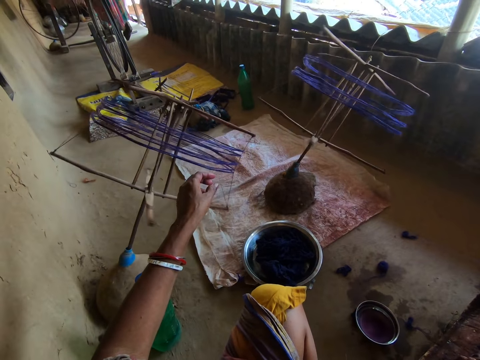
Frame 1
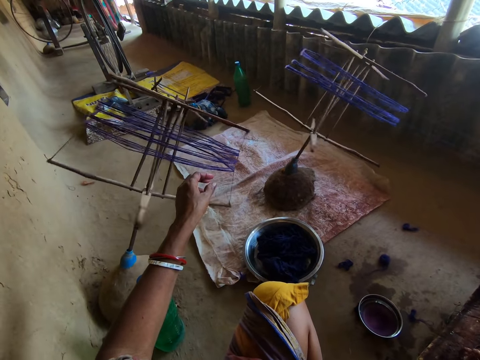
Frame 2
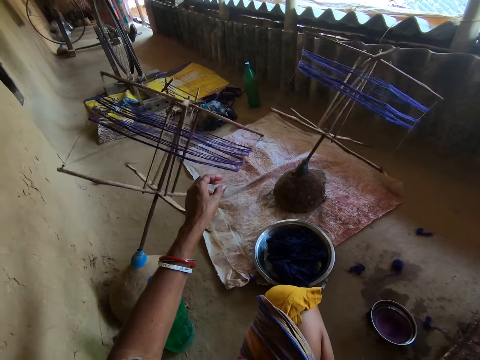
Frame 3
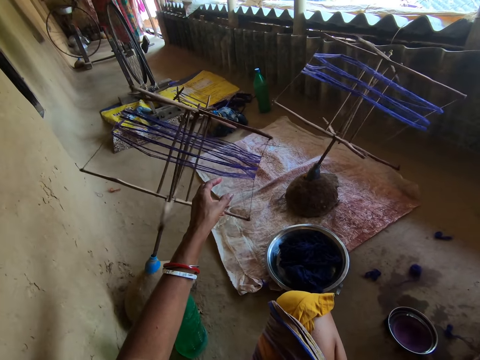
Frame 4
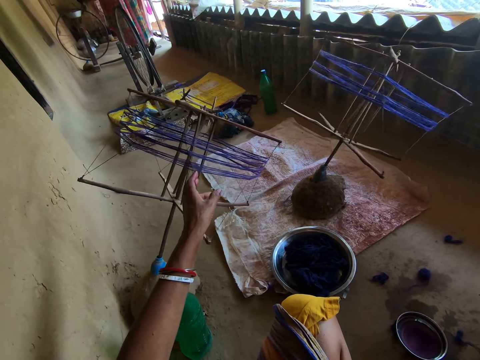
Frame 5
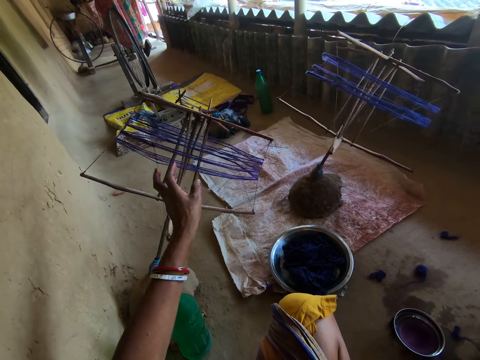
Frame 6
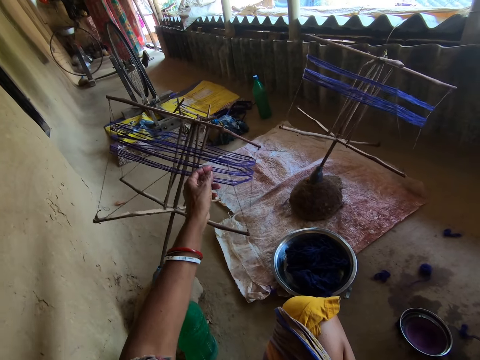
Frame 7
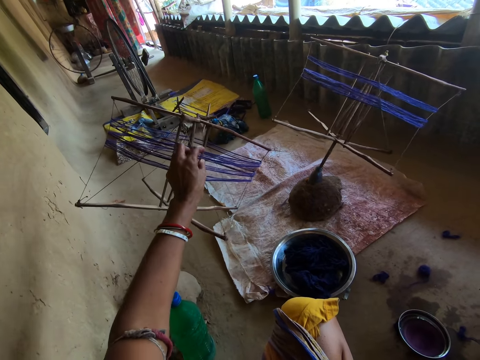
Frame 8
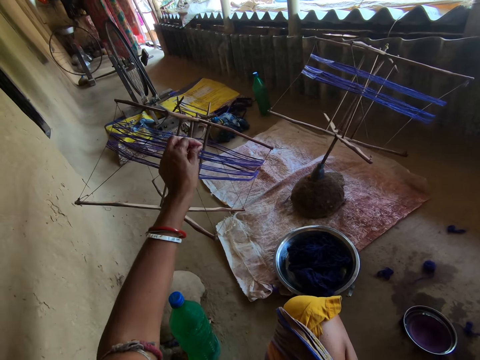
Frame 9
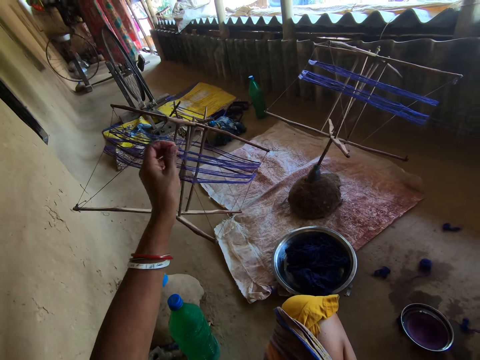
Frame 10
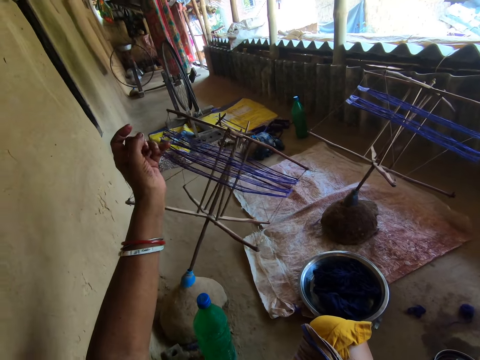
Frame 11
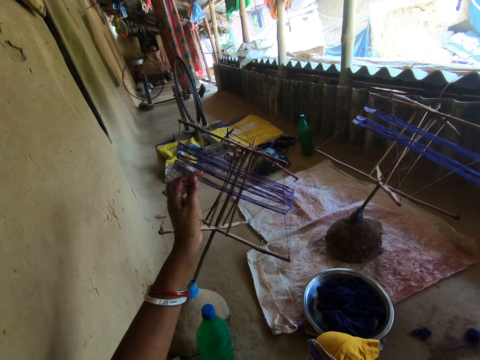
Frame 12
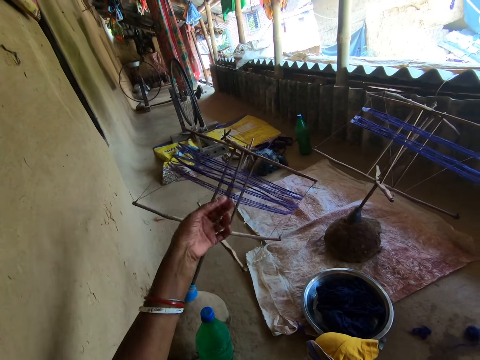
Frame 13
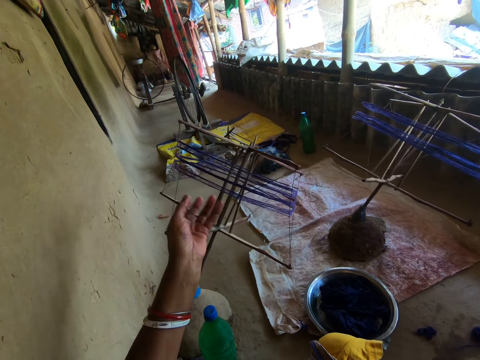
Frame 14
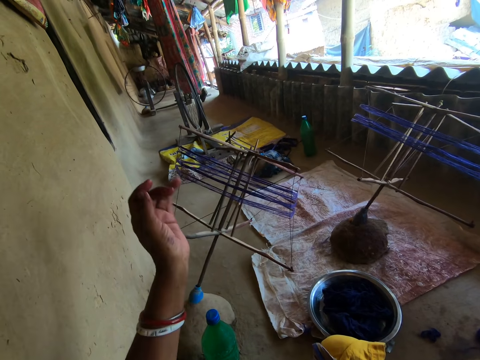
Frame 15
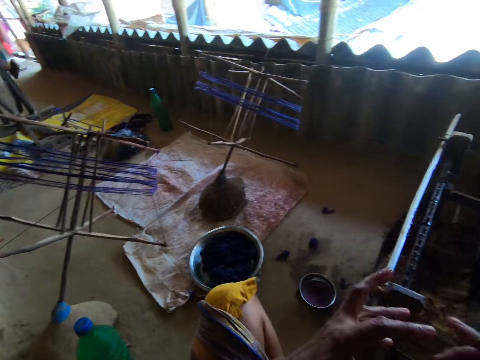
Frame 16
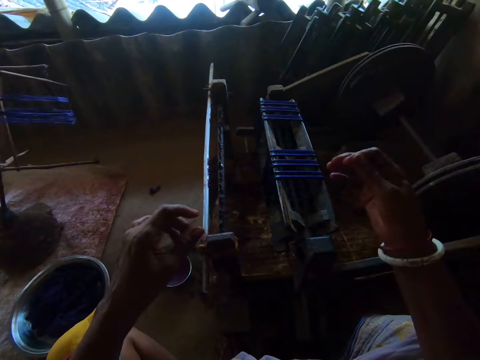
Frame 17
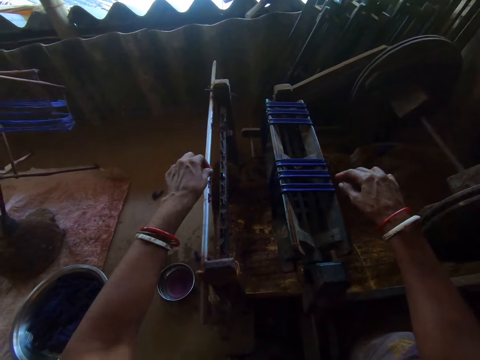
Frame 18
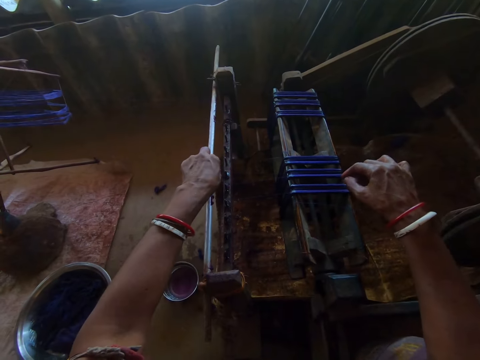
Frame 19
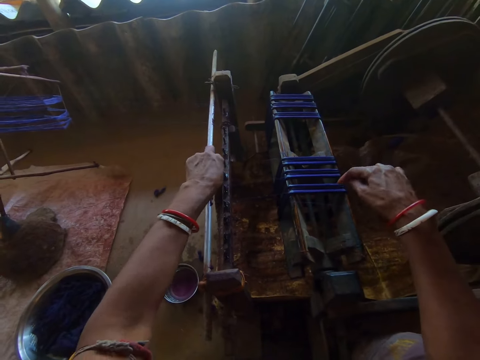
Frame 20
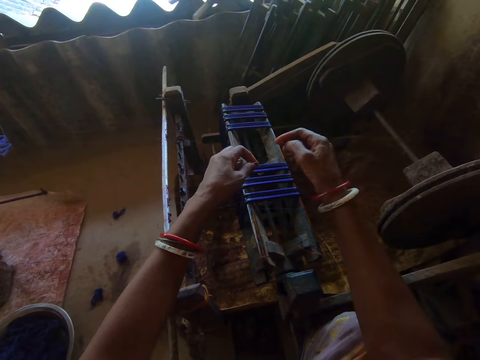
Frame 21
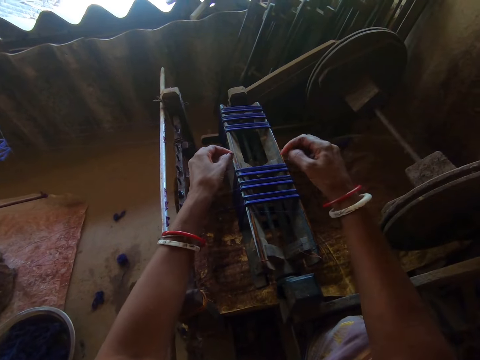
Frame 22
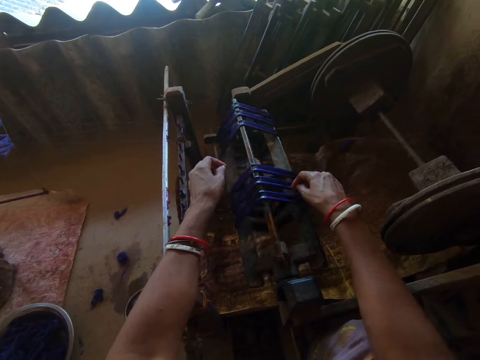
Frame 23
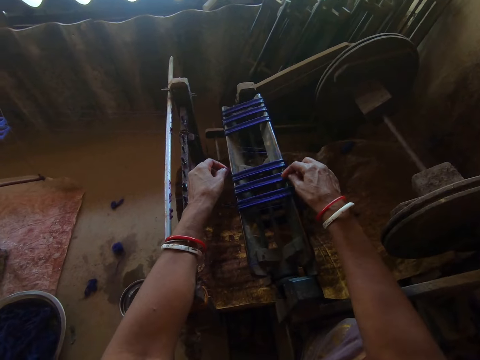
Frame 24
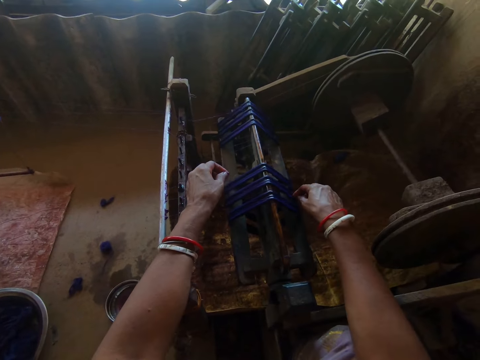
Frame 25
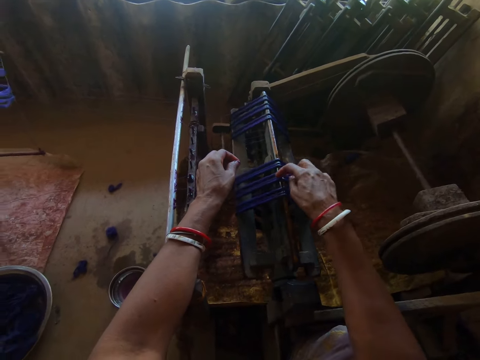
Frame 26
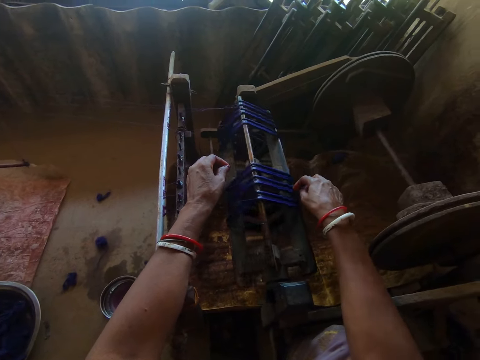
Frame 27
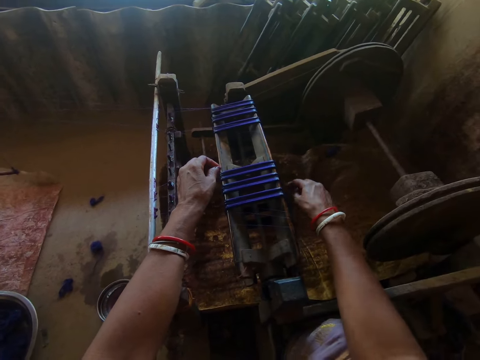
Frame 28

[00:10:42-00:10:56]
The camera wearer touches a thread. They adjust the thread. They rotate a machine part. They adjust the weaving machine.

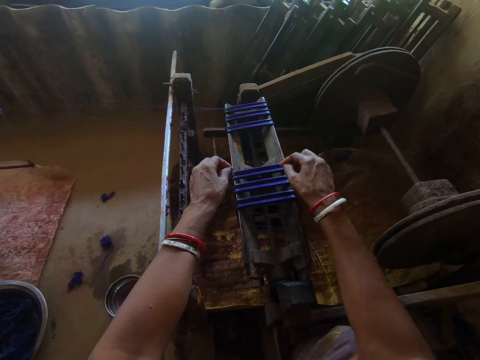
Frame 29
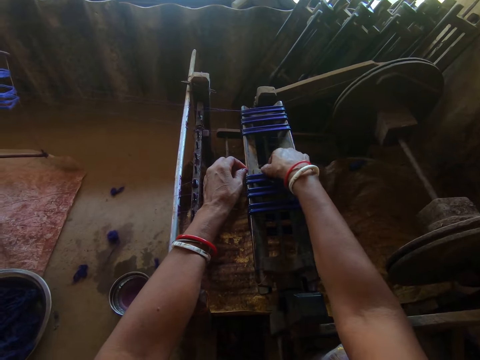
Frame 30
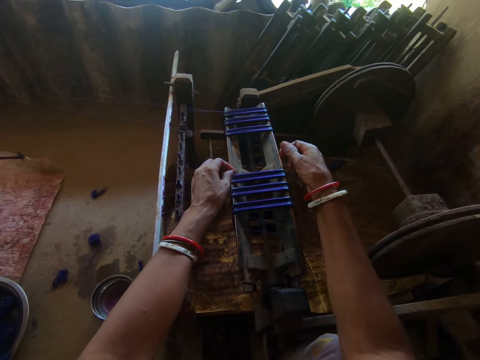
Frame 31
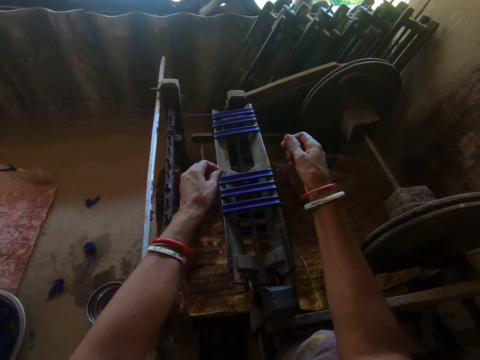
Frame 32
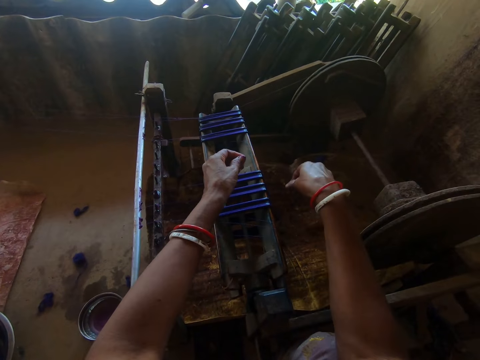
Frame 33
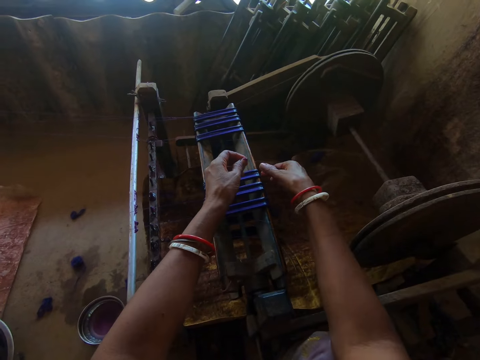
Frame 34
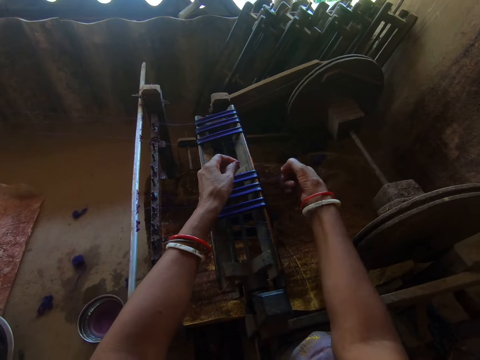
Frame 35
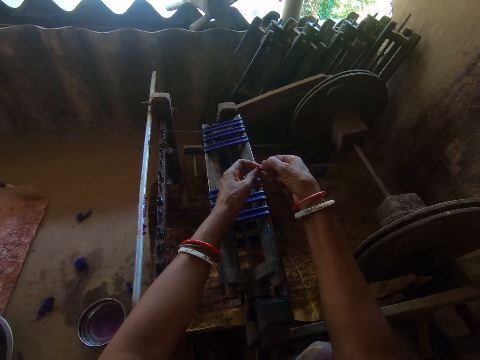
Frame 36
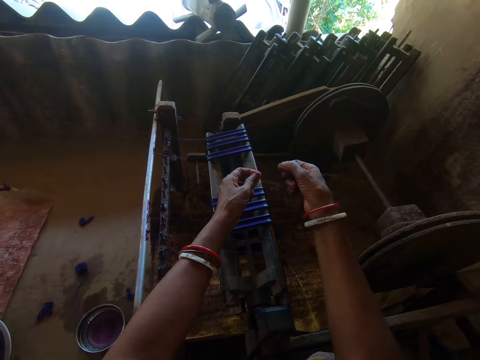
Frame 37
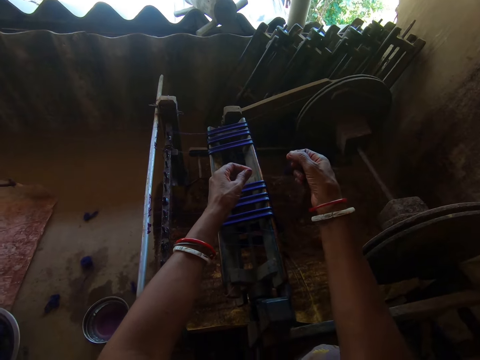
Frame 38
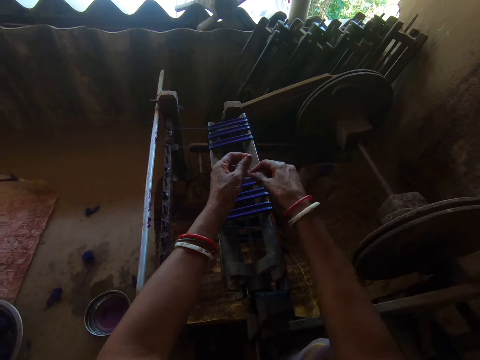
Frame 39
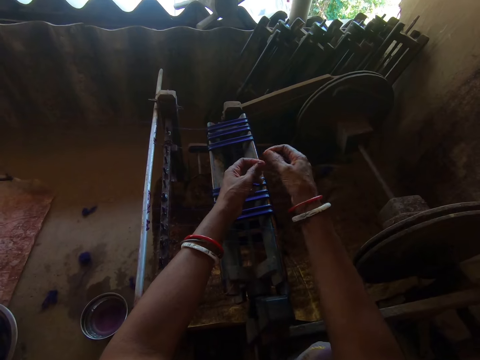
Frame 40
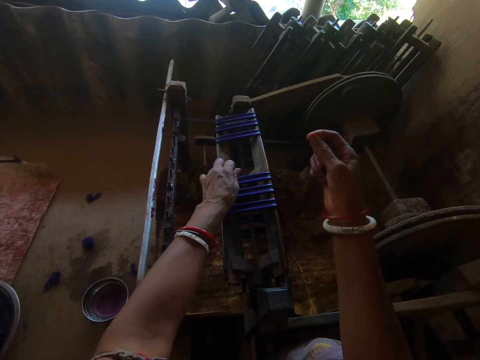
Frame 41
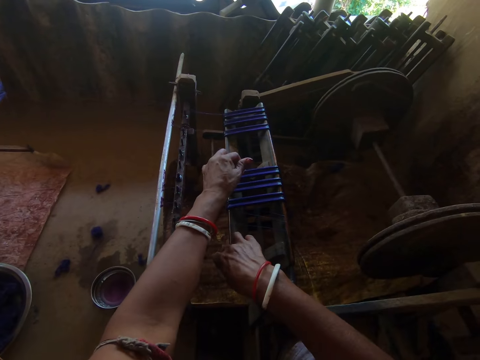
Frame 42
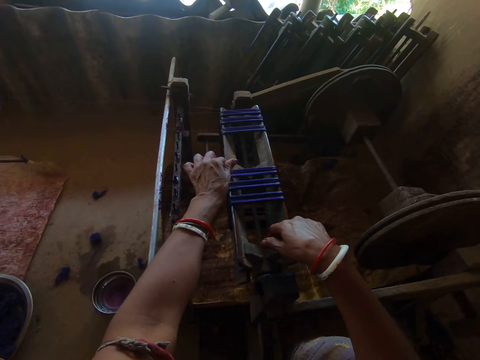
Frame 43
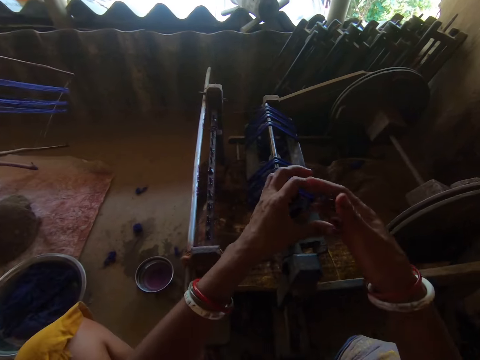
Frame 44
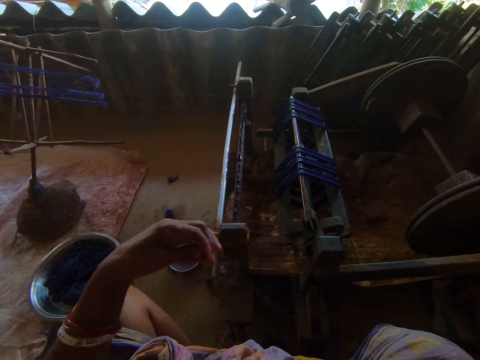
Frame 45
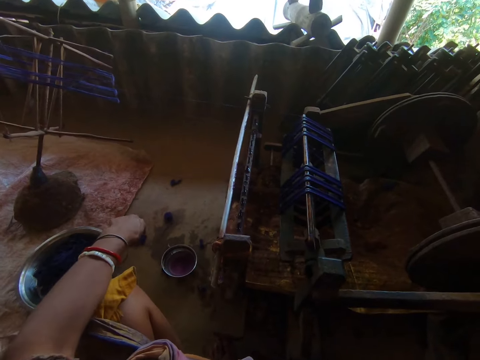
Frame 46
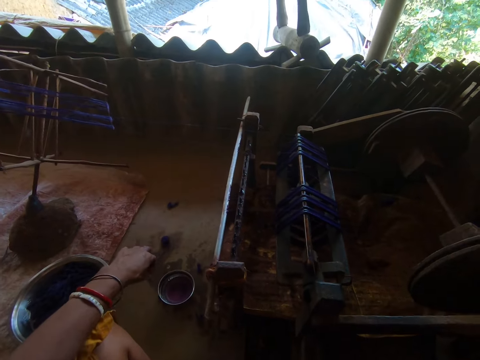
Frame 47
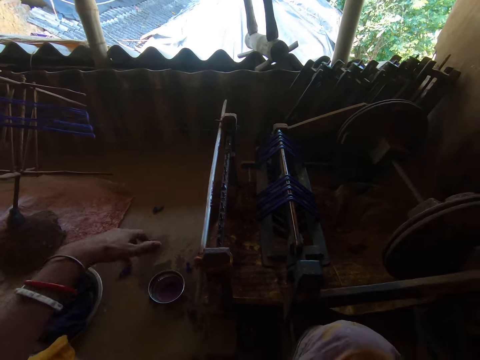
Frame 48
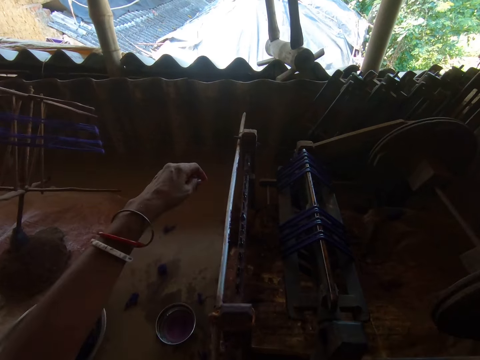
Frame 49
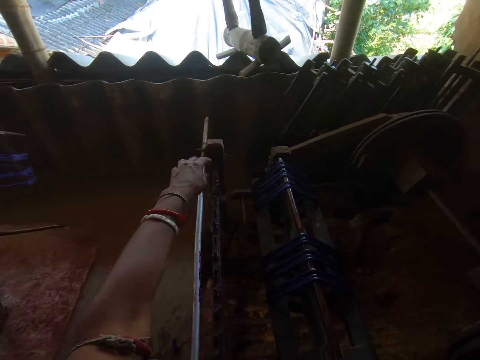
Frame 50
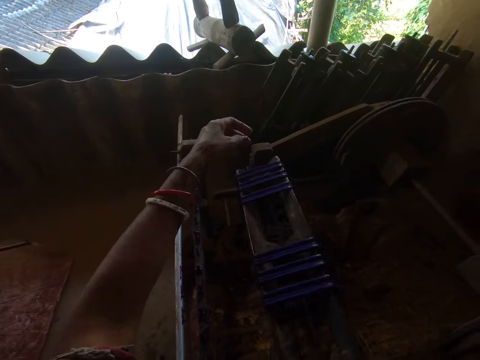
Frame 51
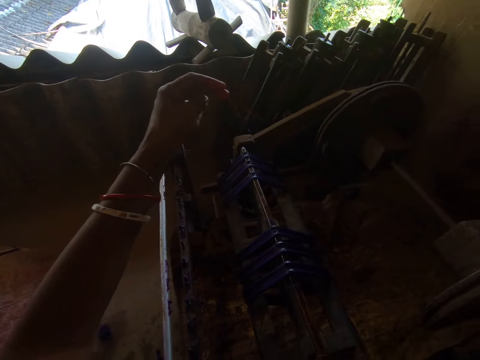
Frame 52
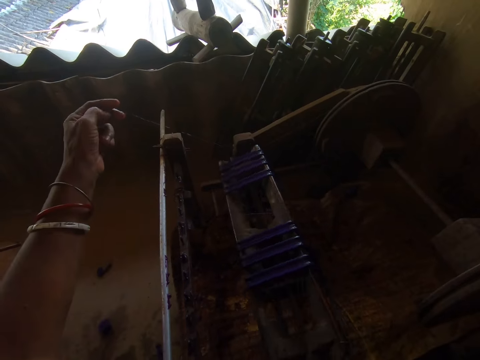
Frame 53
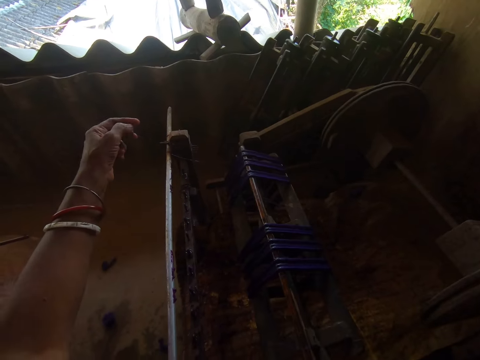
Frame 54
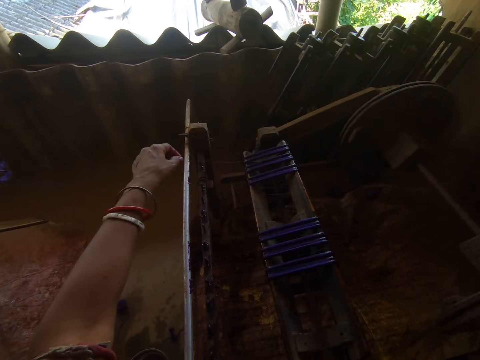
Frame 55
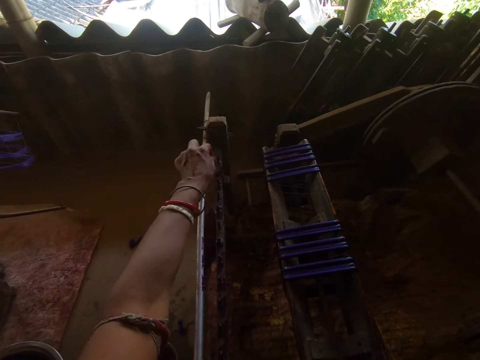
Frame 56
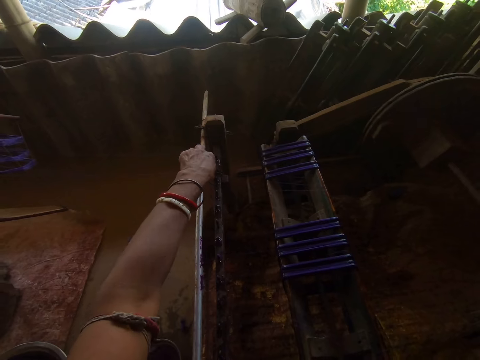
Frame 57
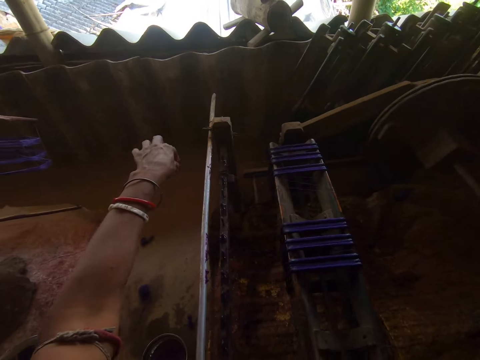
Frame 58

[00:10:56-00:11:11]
The camera wearer picks a thread. They touch the thread. They adjust the thread. They rotate a machine part. They adjust the weaving machine. They remove thread strands from a finger. They shake the left hand. They adjust the thread on the sewing machine. They touch the thread.
